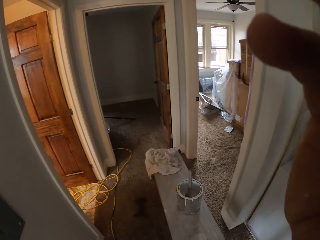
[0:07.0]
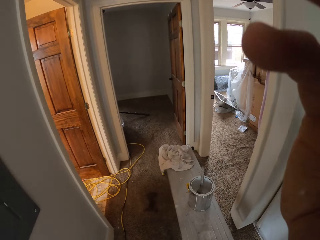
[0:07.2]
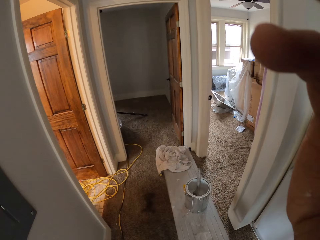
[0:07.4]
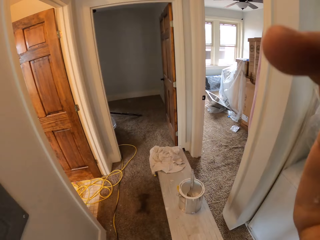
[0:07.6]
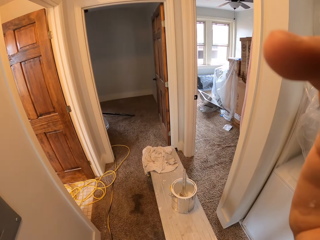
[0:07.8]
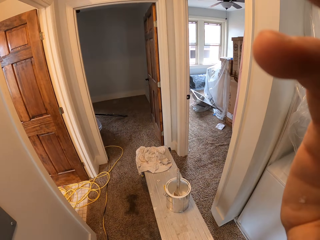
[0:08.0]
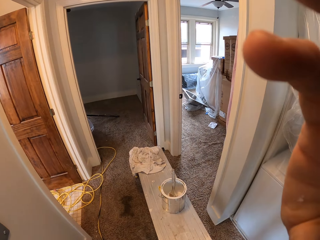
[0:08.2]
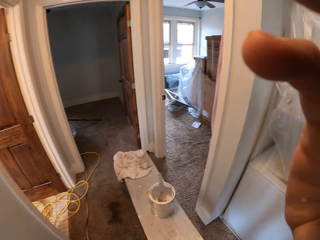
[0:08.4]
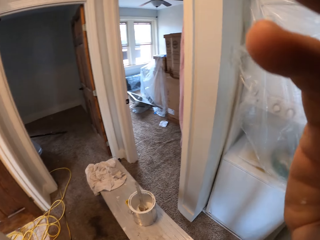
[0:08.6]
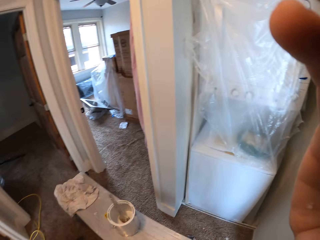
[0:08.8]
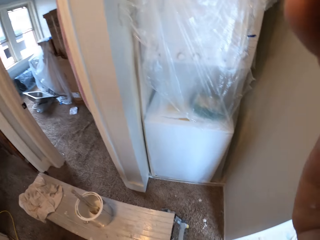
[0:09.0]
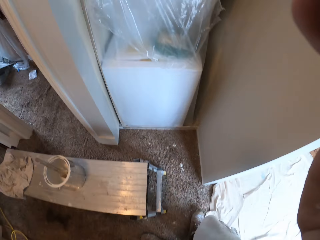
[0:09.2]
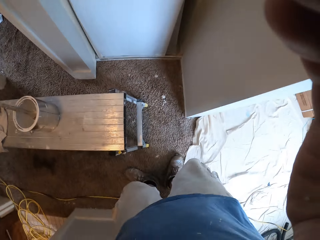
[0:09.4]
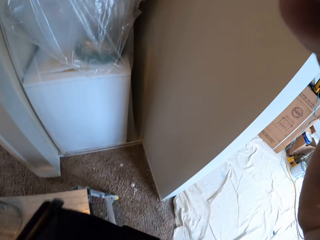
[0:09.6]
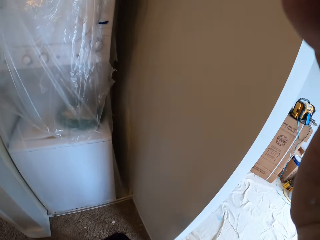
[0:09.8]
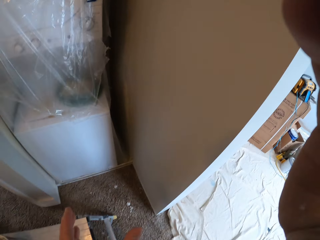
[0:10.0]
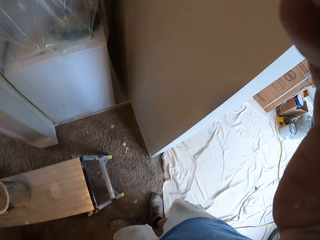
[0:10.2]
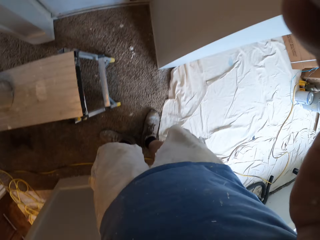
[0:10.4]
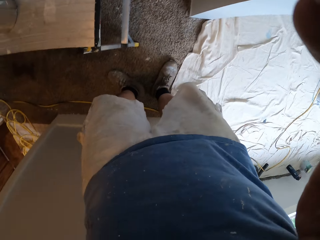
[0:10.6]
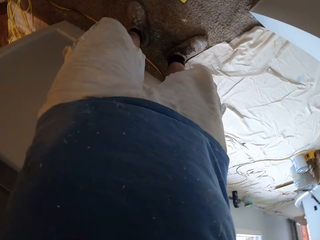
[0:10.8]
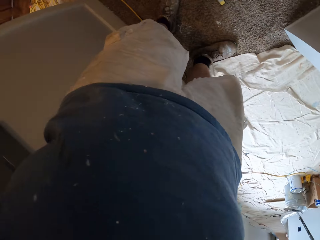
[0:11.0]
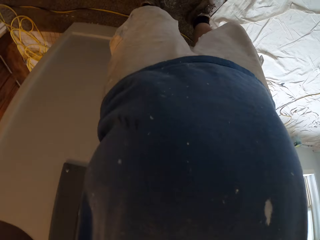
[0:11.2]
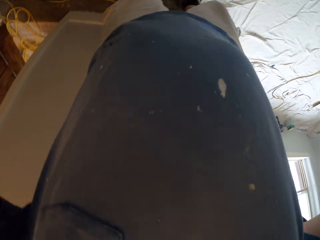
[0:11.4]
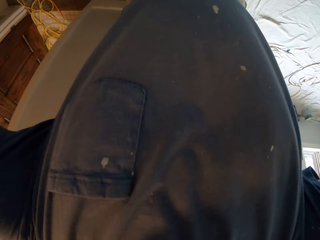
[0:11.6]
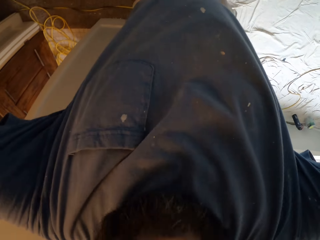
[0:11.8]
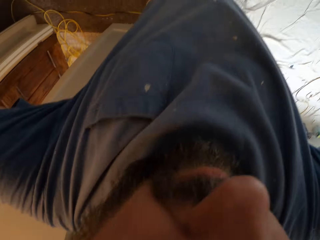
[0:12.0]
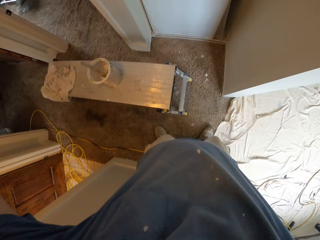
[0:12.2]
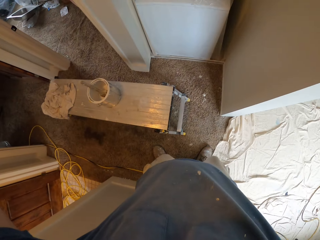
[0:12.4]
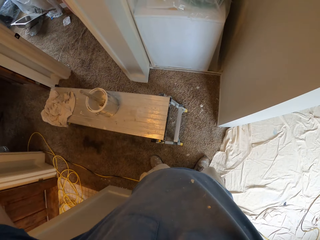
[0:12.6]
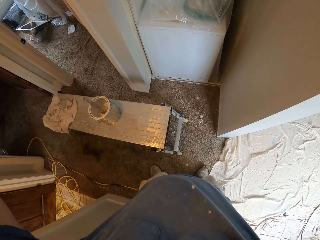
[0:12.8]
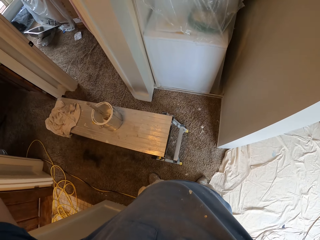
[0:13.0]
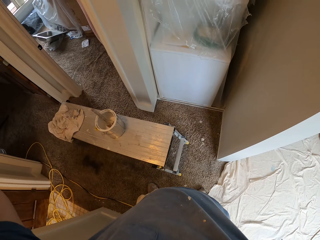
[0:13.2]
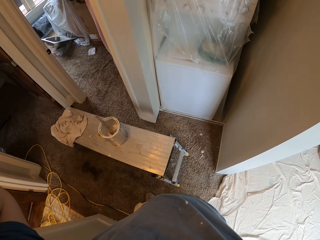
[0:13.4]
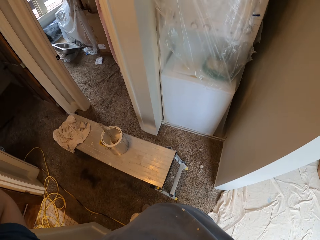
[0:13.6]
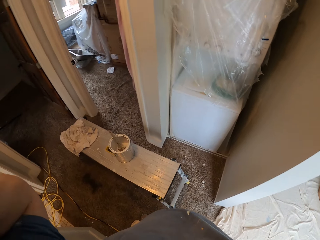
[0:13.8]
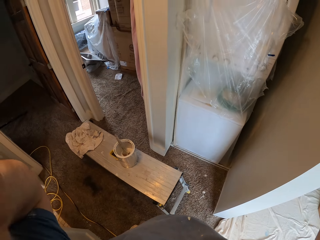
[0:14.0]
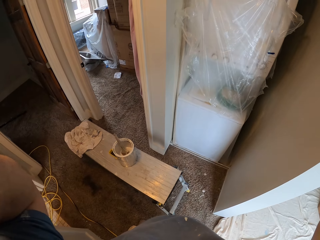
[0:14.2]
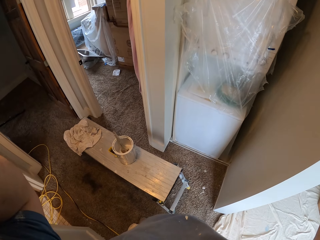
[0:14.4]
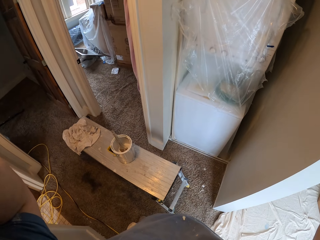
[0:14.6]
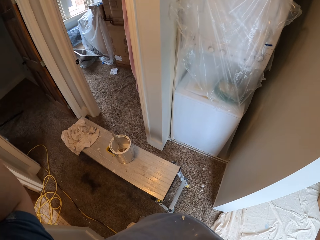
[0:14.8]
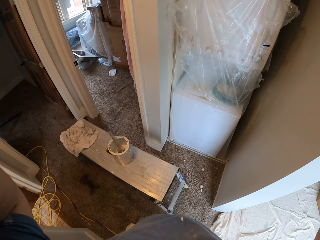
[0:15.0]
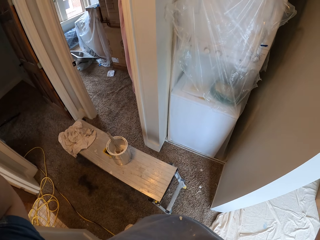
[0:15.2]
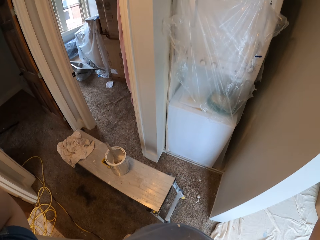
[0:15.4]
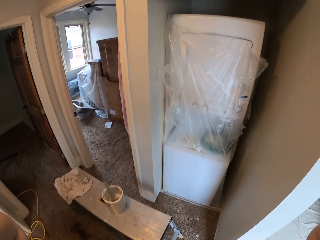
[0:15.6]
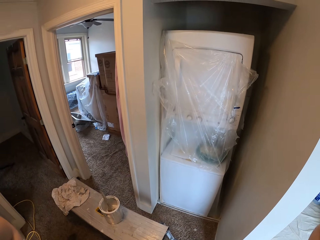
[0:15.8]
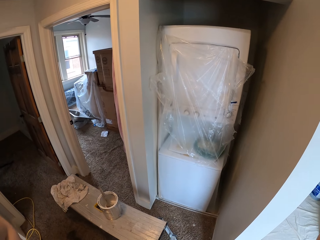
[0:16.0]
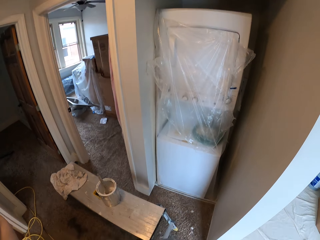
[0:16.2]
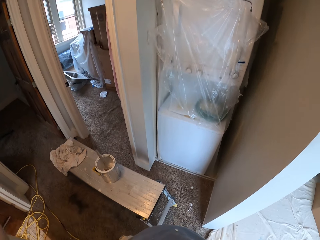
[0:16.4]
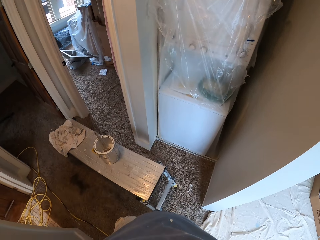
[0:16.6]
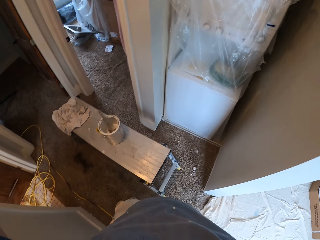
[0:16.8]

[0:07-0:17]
The camera wearer turns on a bulb in the passage with his left hand. He adjusts the camera on his head with both hands.

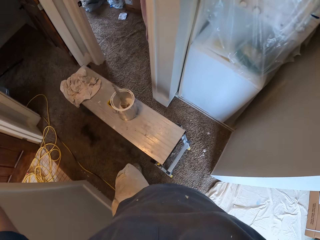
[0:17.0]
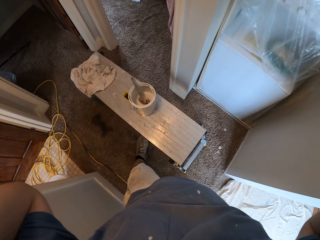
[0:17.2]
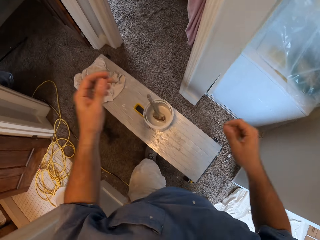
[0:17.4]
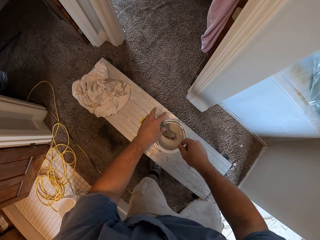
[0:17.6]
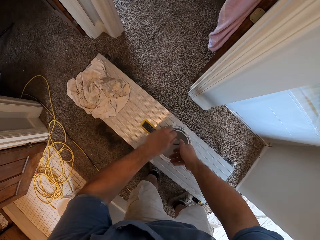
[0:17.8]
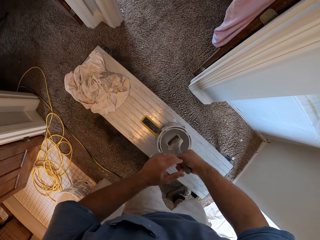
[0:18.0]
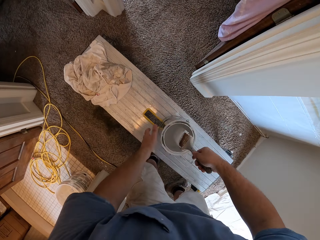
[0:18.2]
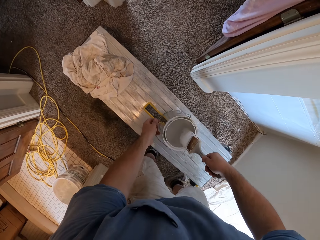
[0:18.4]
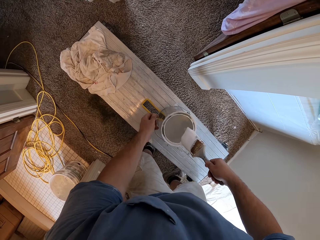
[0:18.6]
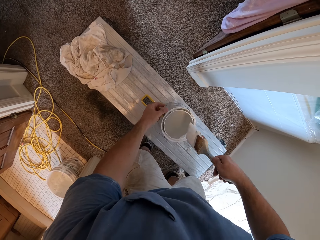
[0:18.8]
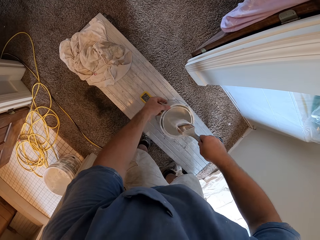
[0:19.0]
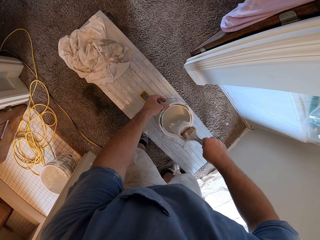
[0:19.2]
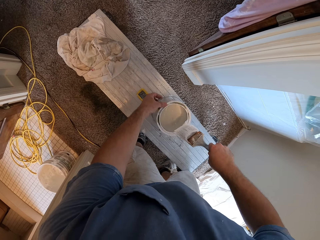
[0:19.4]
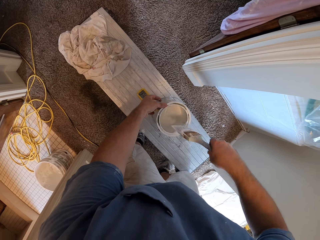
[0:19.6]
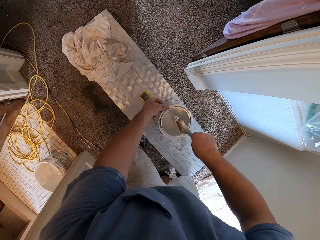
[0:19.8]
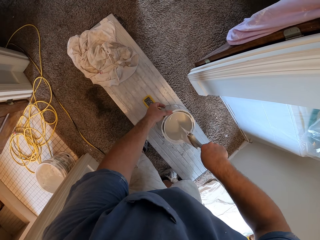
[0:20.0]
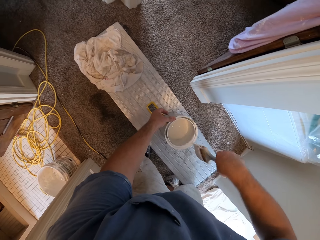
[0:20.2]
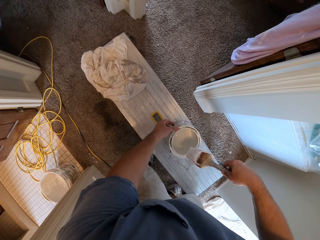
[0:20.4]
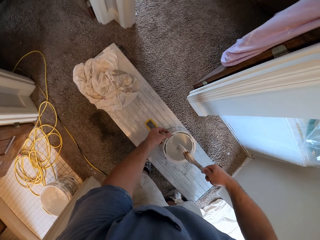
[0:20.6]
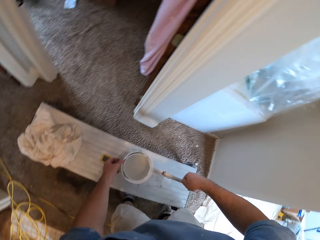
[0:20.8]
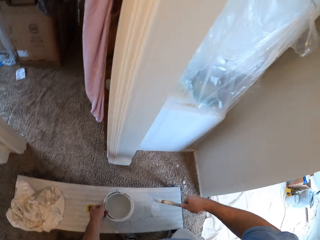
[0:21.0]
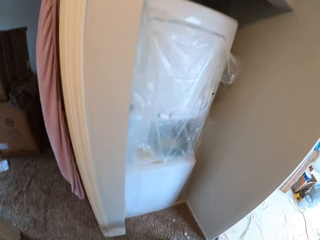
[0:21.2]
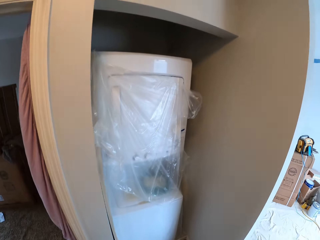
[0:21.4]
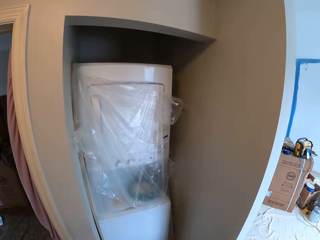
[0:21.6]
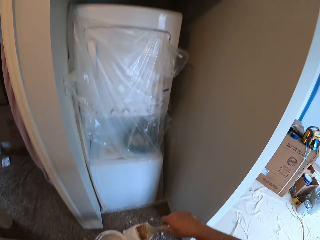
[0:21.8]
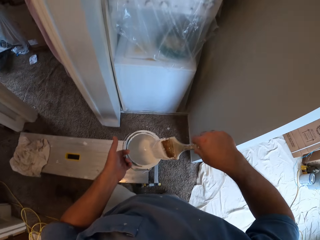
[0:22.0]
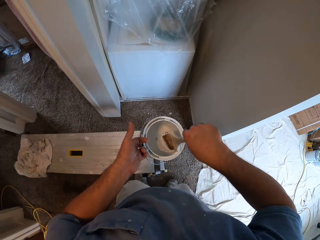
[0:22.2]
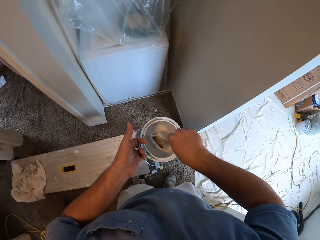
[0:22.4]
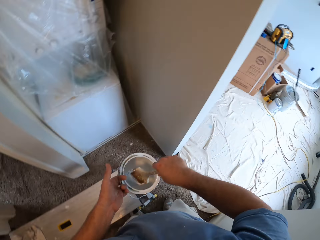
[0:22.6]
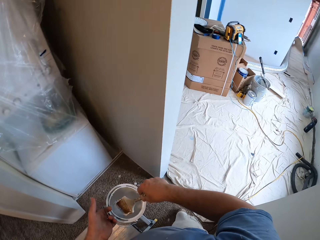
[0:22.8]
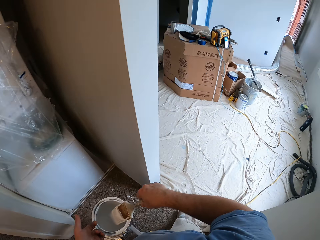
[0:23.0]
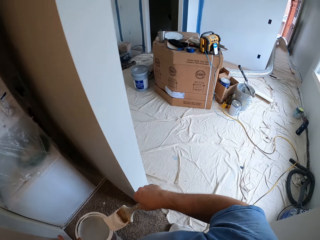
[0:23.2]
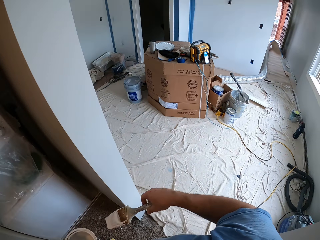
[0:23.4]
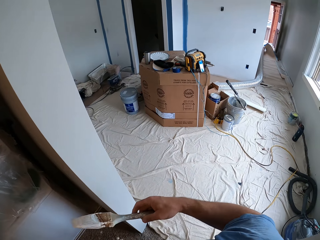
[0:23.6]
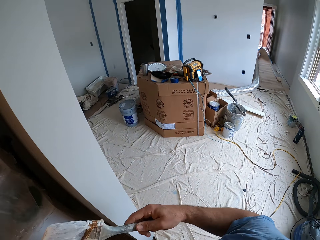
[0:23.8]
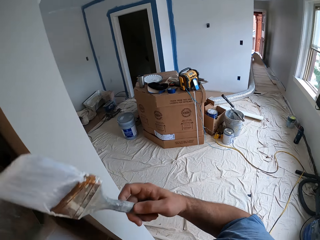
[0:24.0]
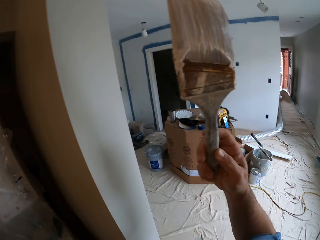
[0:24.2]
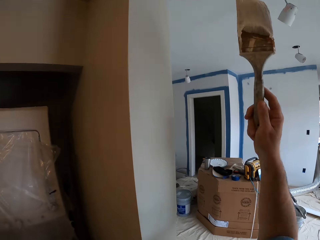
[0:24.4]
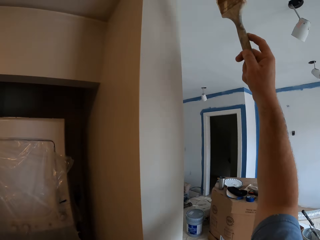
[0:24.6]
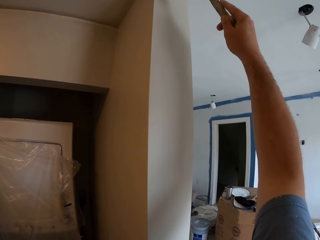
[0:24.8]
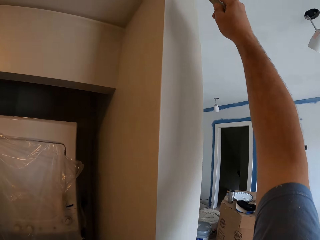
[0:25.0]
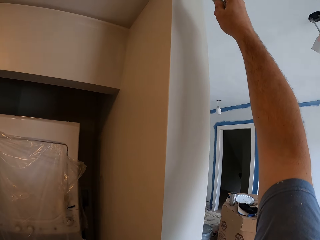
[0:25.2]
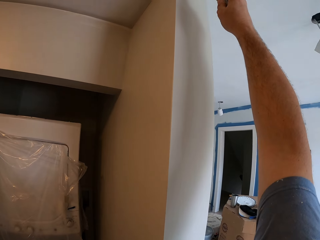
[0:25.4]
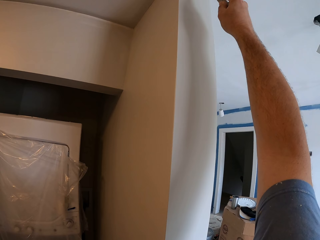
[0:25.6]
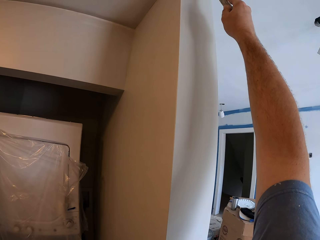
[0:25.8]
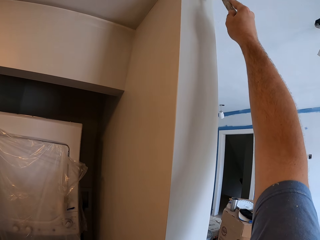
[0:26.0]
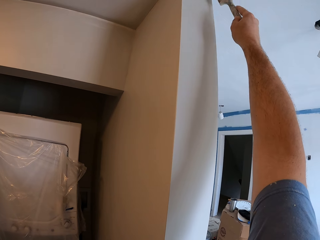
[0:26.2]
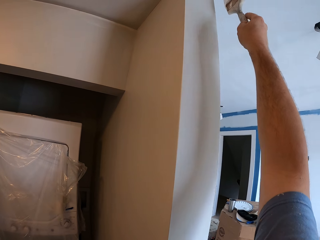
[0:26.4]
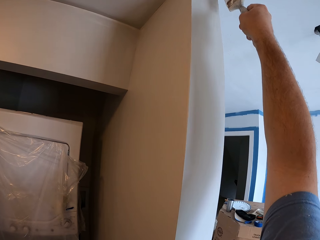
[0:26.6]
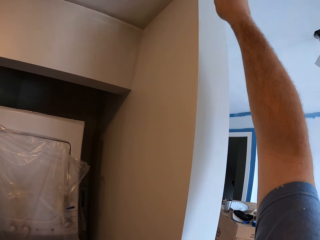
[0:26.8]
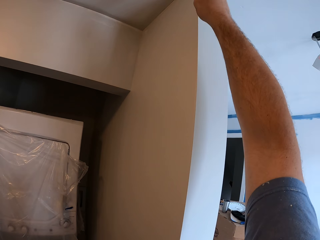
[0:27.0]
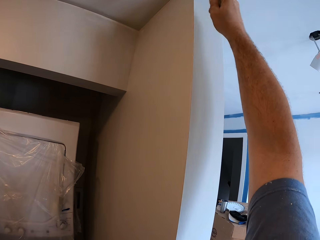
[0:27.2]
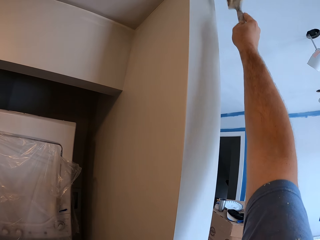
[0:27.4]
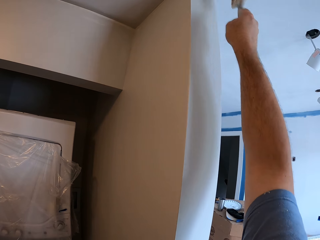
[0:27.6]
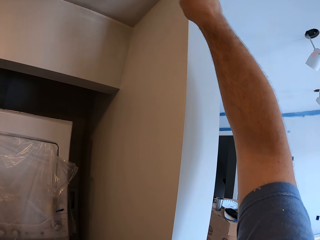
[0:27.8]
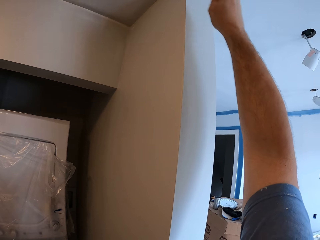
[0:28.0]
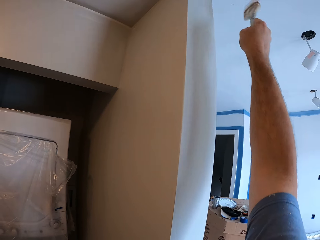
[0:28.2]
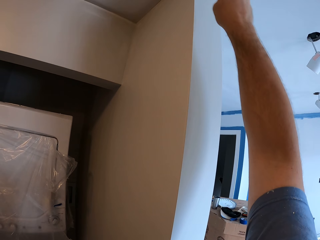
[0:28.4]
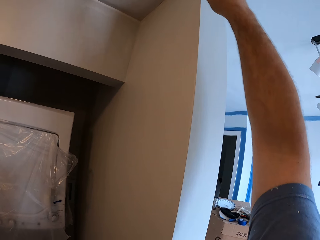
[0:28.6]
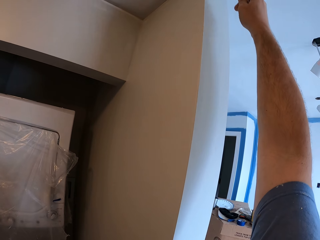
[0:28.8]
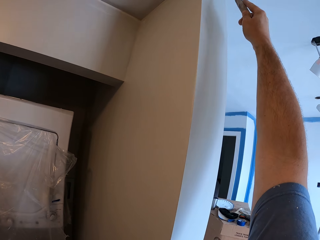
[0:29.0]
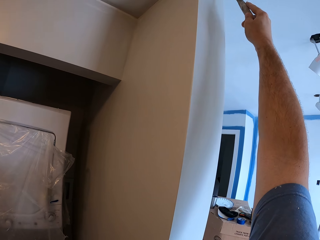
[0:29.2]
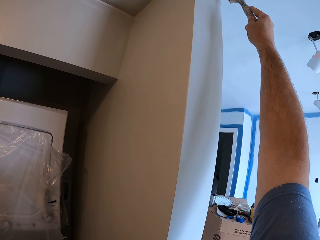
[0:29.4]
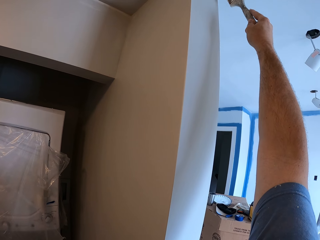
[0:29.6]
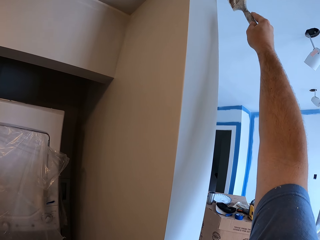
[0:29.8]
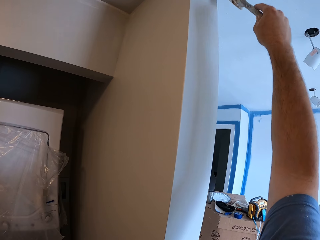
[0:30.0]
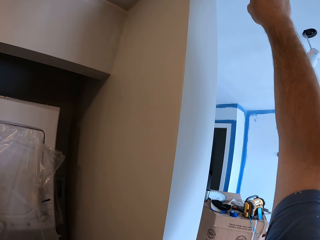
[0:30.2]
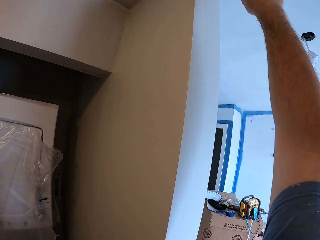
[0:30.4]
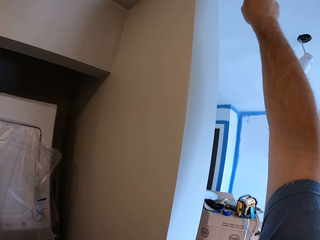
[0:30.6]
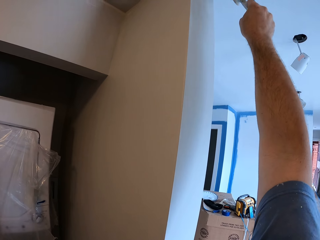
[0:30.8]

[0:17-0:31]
The camera wearer lowers his hands towards a paint container on a step stool in front of him. He holds a paintbrush inside the paint container with his left hand, passes the paintbrush inside the paint container from his left hand to his right hand, and picks up the paintbrush. He wipes the paintbrush against the tip of the paint container with his right hand. He holds the handle of the paint container with his left hand. He carries the paint container in his left hand. He dips the paintbrush into the paint container. He removes the paintbrush from the paint container. He paints the ceiling corner of the house. He paints the wall.
